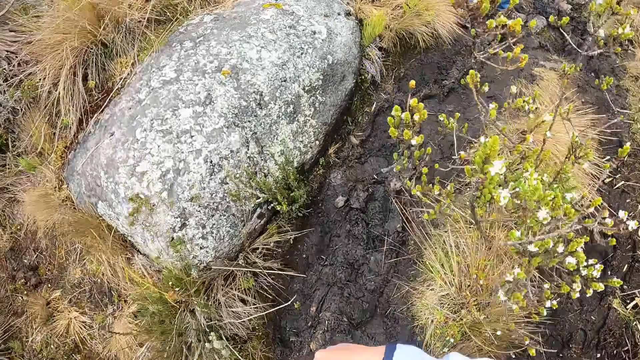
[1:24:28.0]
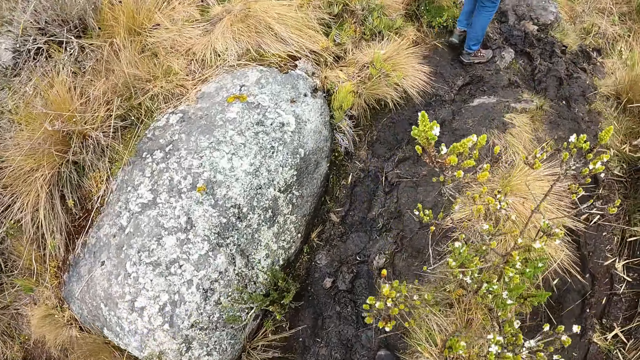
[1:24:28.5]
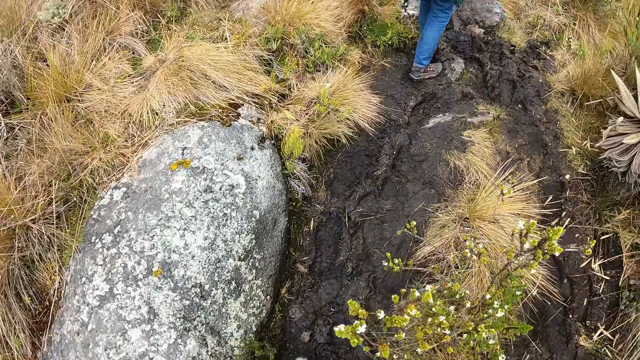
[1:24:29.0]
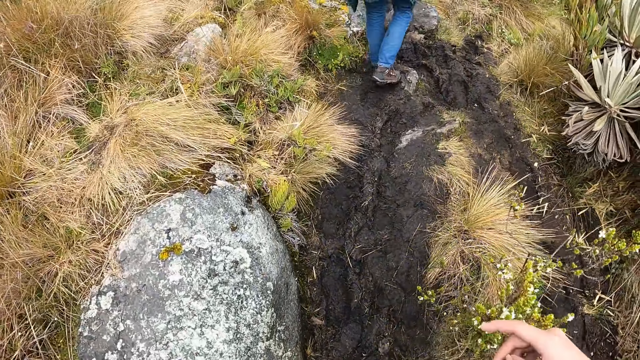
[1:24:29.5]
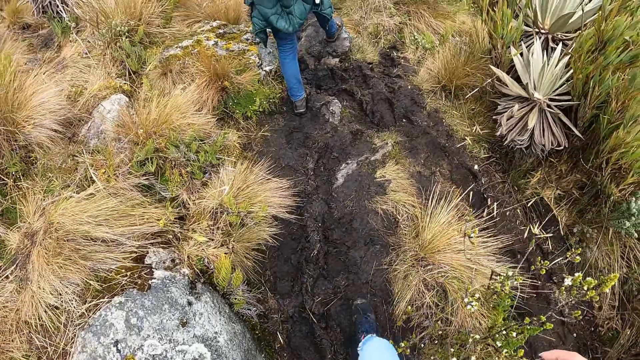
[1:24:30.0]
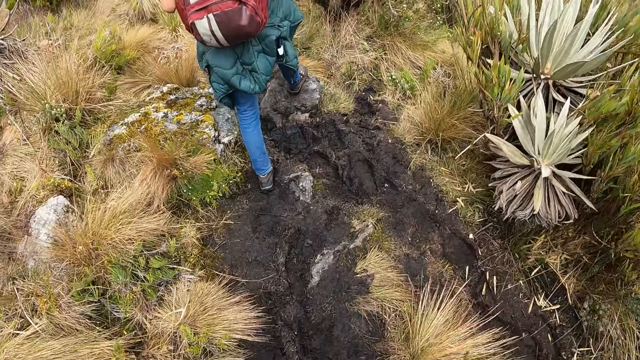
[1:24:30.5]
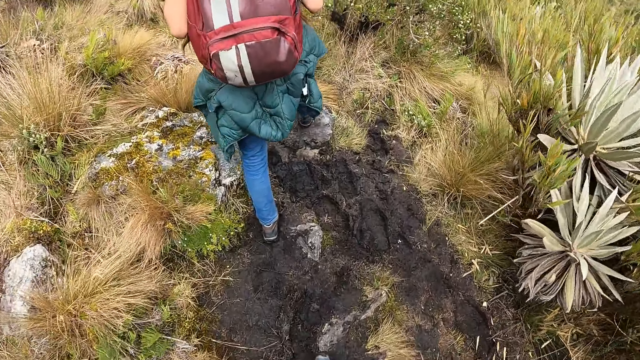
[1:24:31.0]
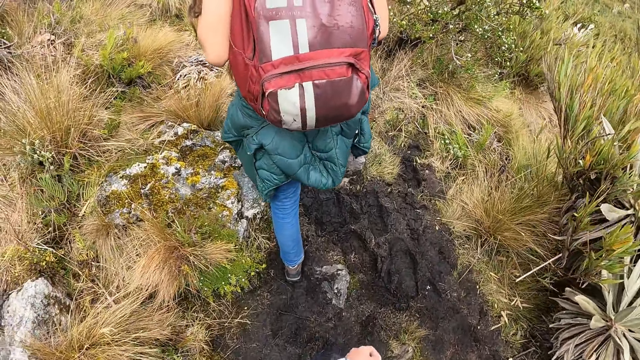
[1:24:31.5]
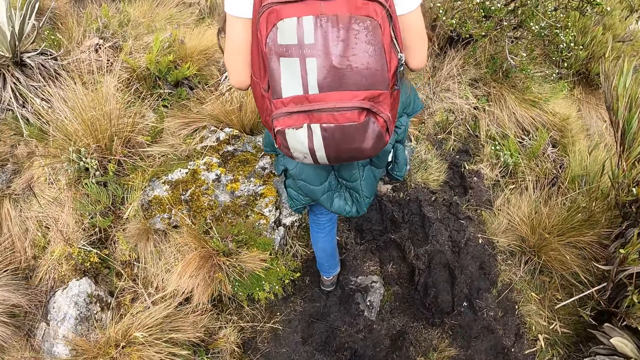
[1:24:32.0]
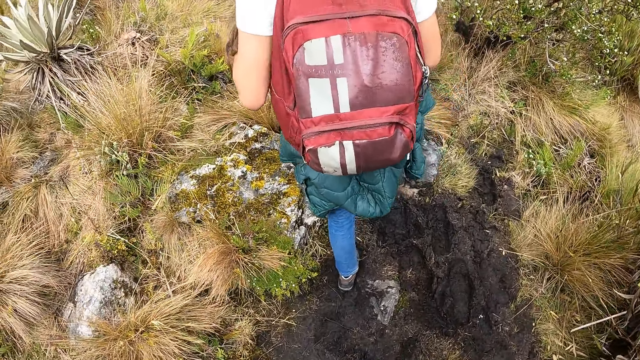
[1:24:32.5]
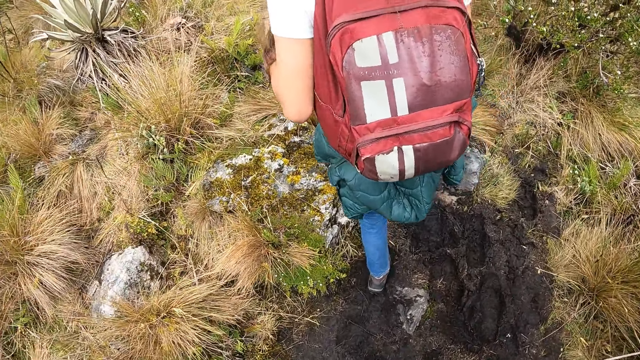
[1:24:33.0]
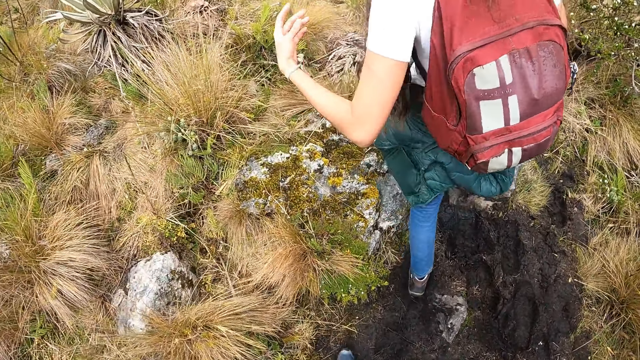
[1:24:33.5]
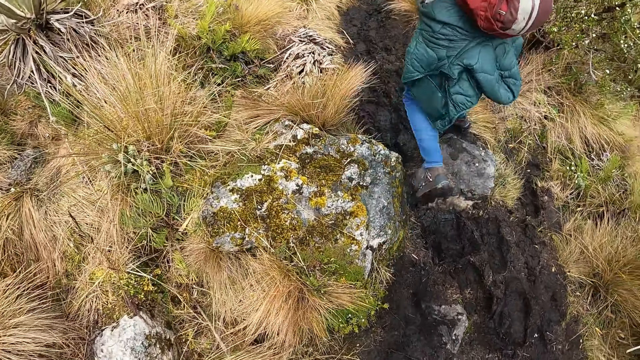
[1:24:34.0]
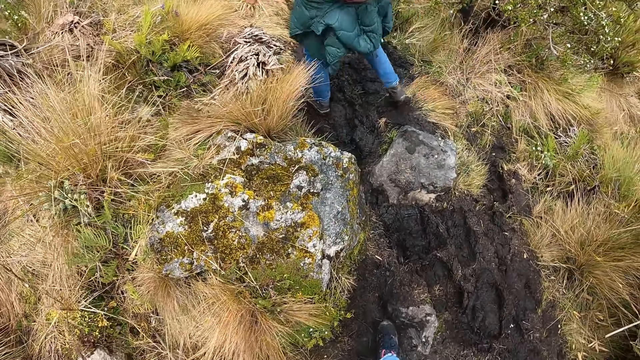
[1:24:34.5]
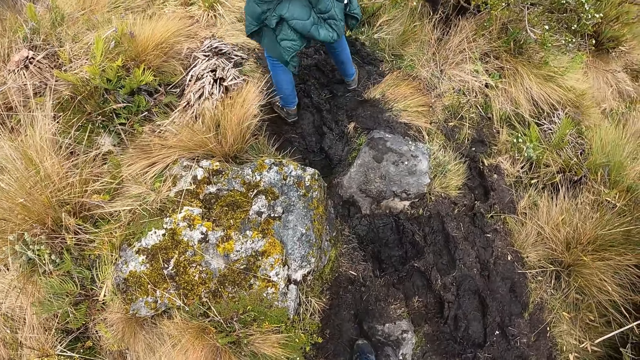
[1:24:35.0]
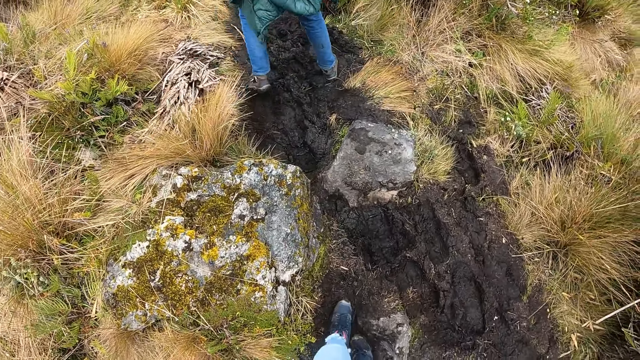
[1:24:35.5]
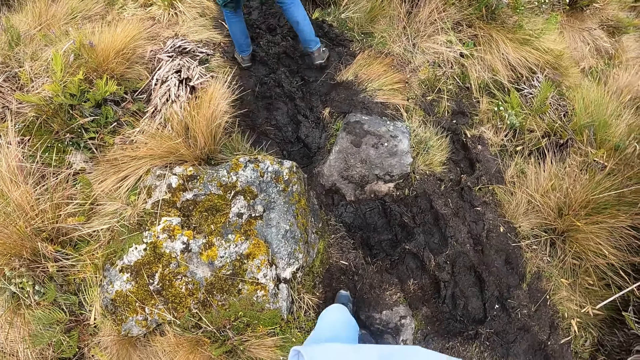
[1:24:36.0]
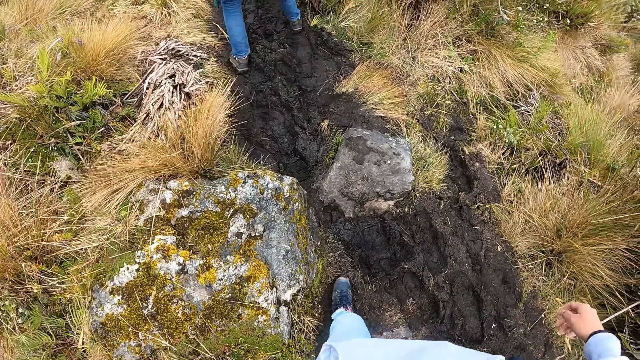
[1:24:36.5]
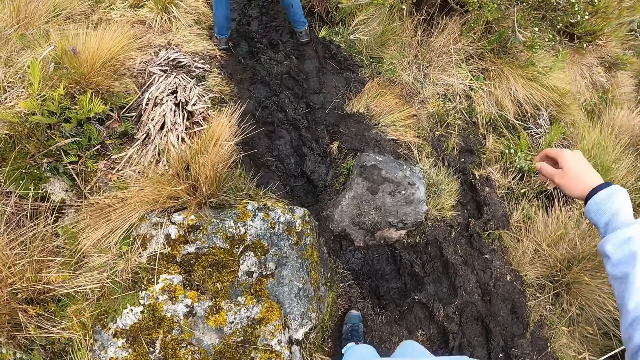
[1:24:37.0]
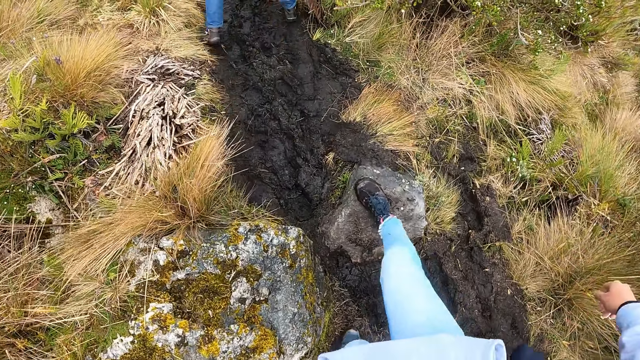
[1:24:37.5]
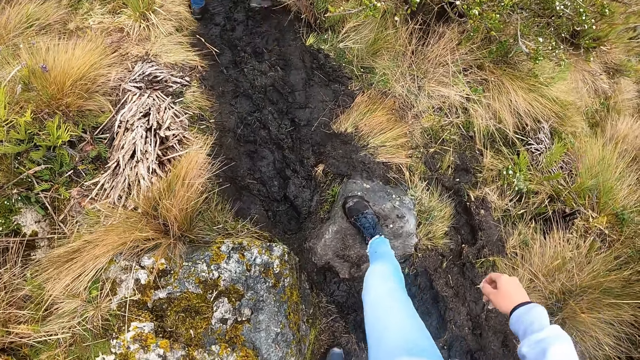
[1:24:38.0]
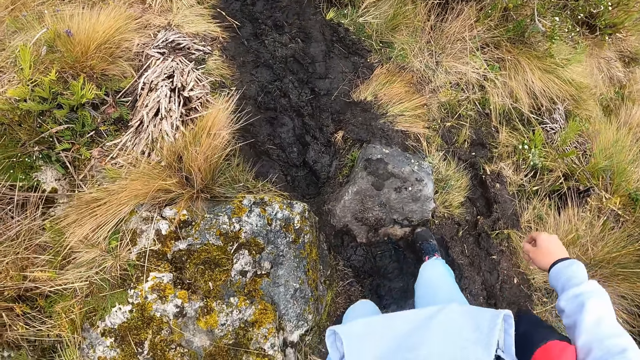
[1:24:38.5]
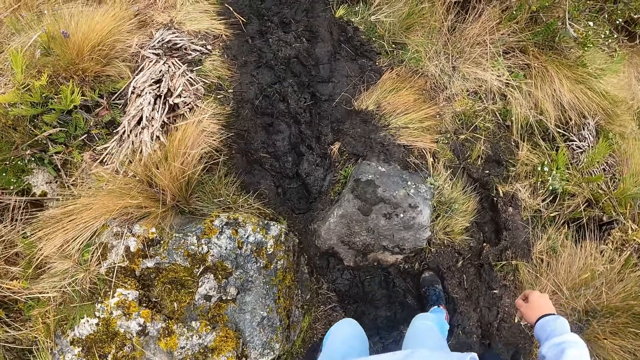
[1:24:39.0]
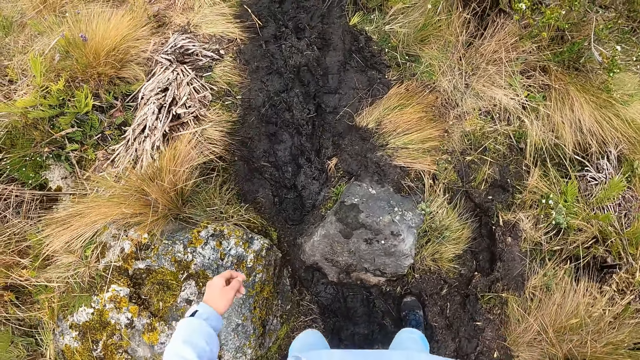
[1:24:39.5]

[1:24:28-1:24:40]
The camera wearer waits behind the woman. They hike in the field with the group of people.

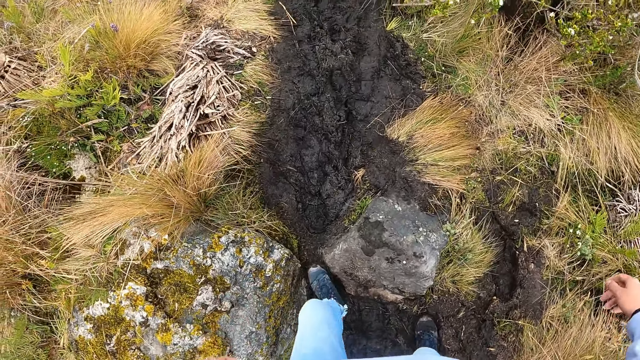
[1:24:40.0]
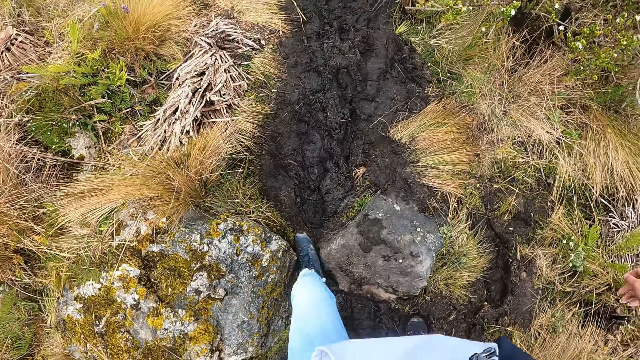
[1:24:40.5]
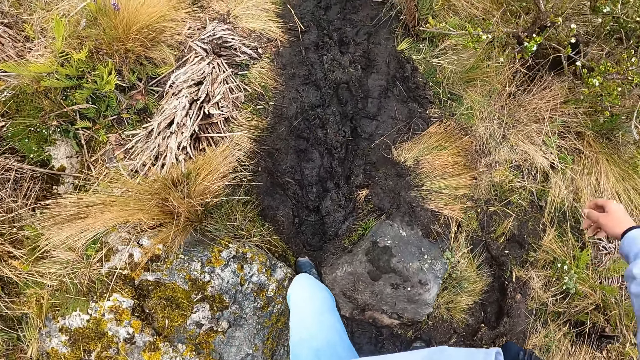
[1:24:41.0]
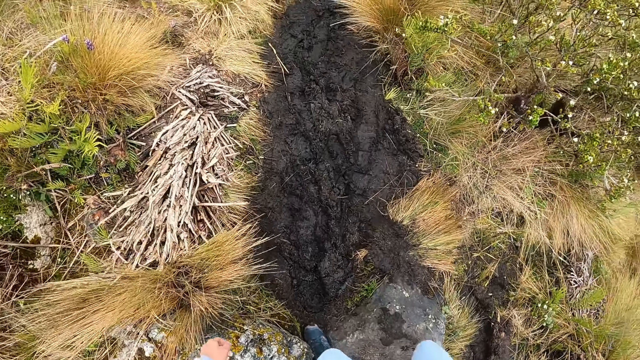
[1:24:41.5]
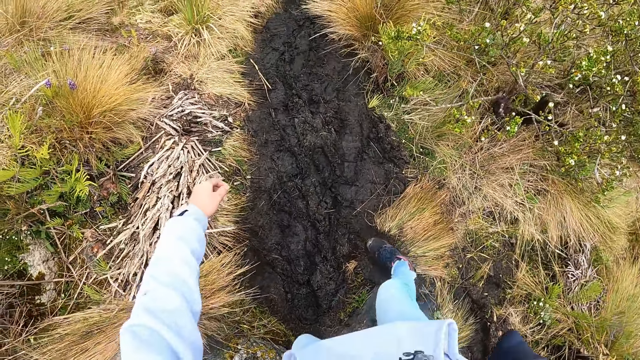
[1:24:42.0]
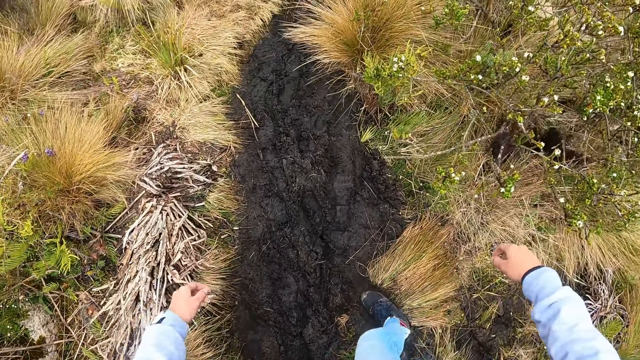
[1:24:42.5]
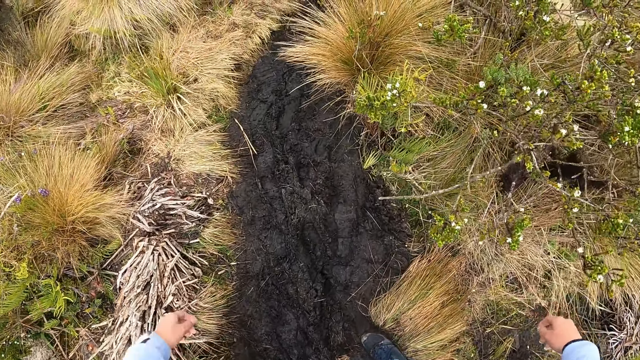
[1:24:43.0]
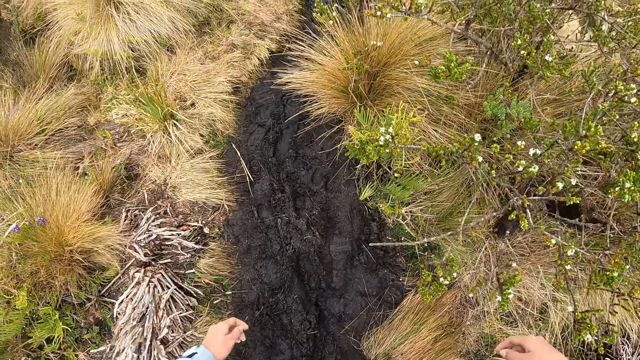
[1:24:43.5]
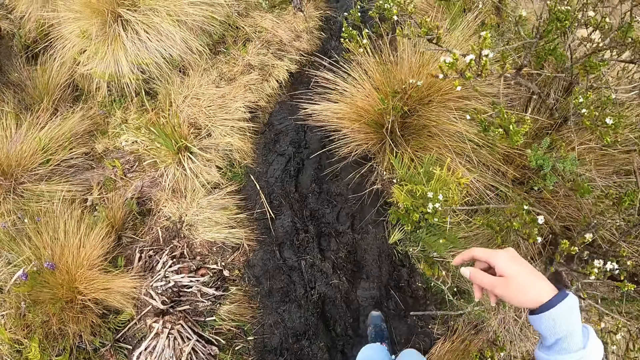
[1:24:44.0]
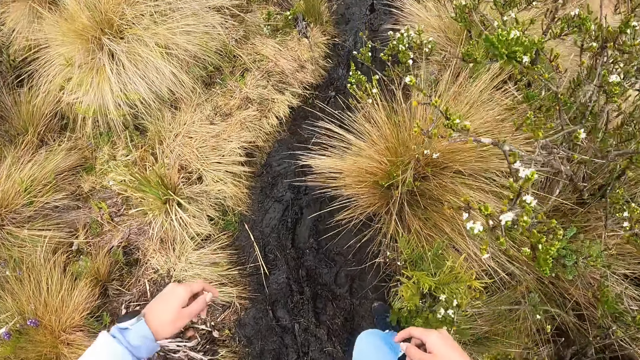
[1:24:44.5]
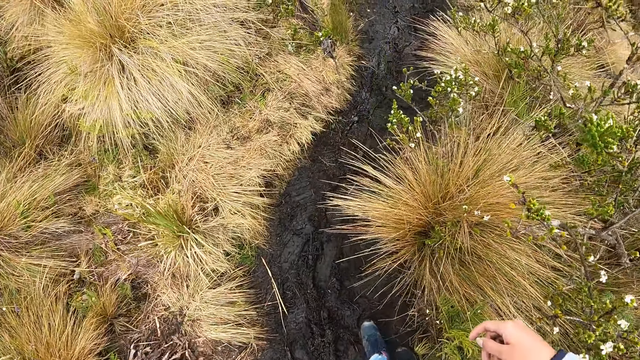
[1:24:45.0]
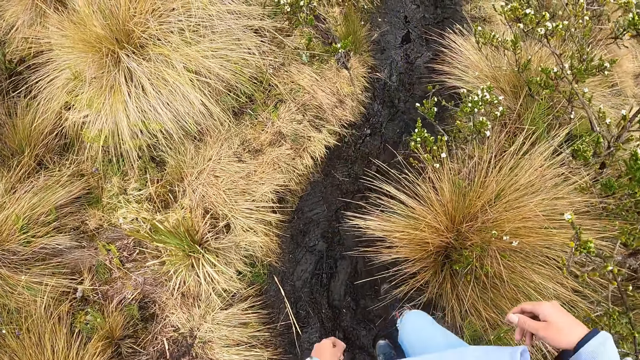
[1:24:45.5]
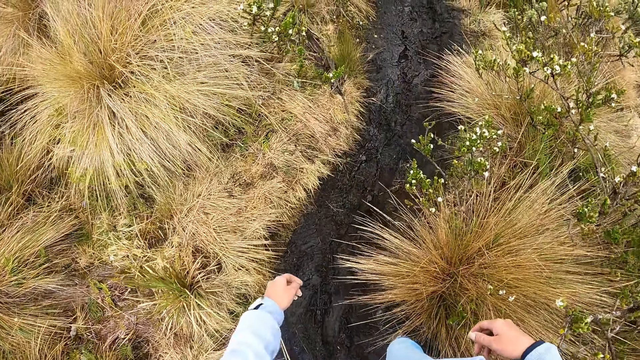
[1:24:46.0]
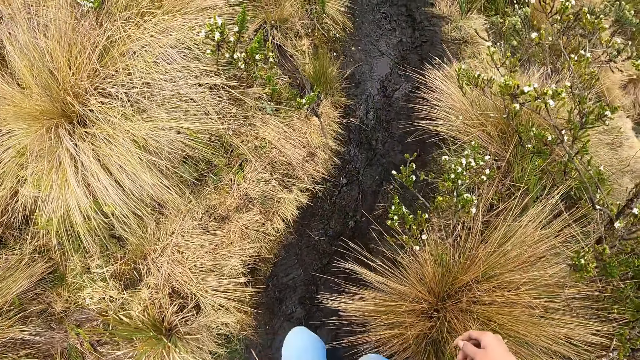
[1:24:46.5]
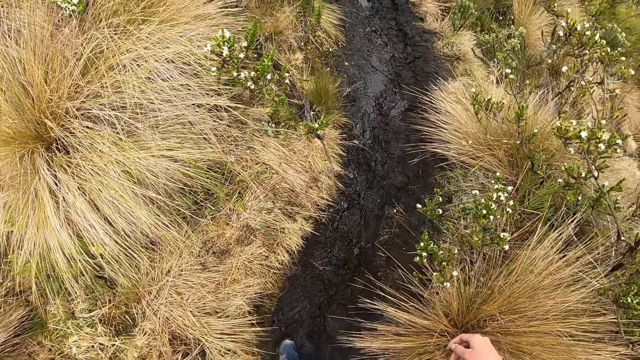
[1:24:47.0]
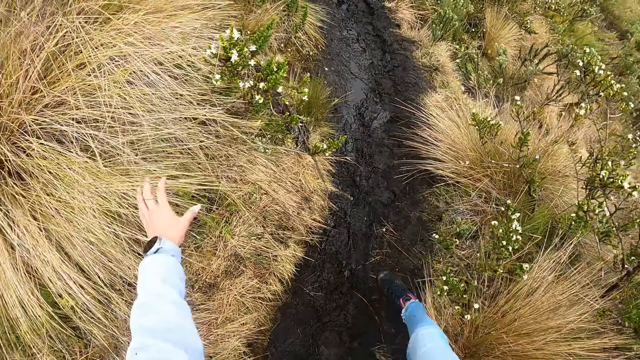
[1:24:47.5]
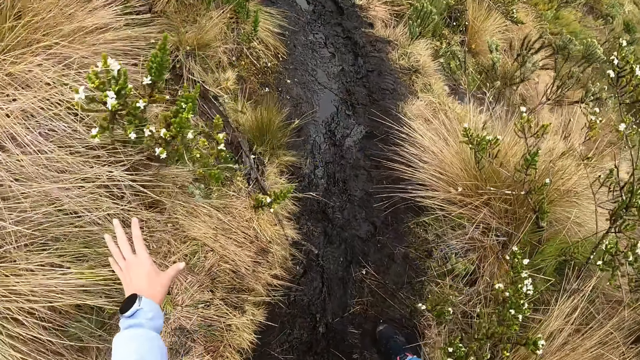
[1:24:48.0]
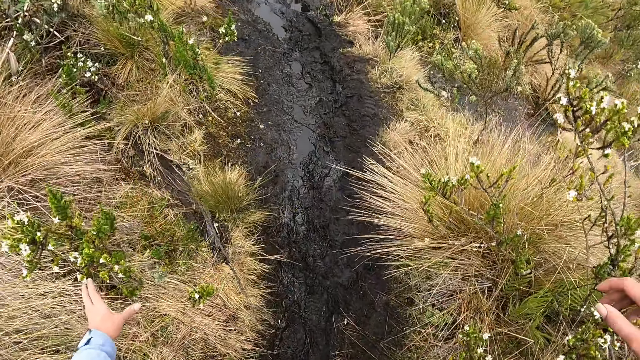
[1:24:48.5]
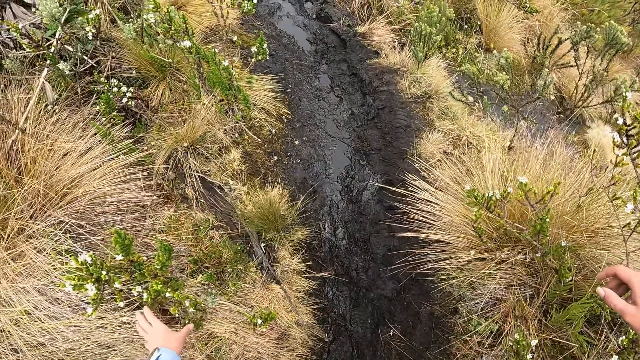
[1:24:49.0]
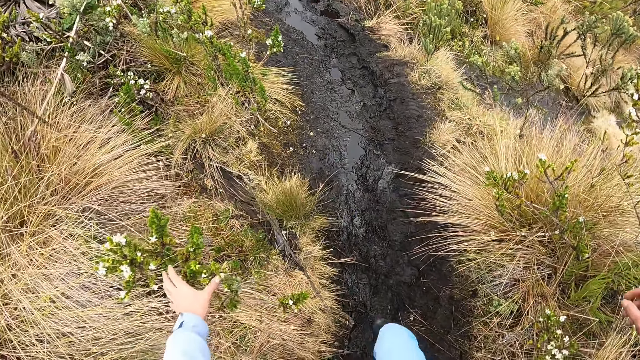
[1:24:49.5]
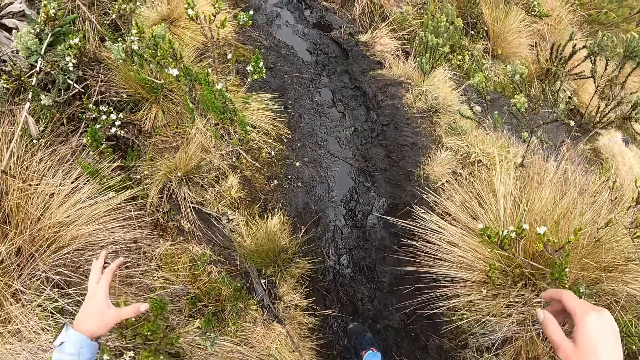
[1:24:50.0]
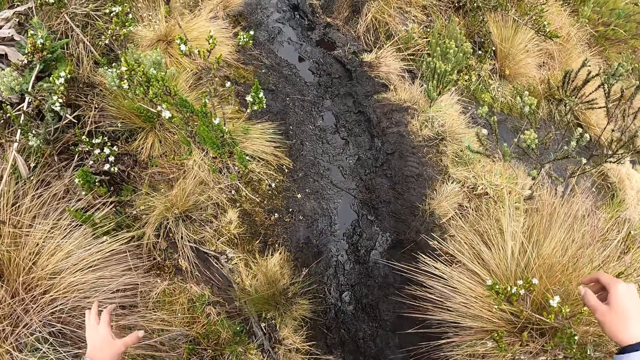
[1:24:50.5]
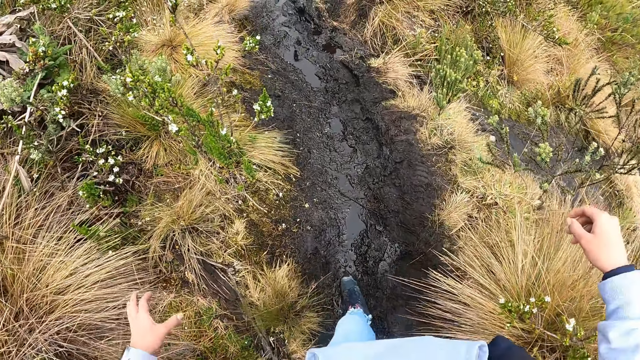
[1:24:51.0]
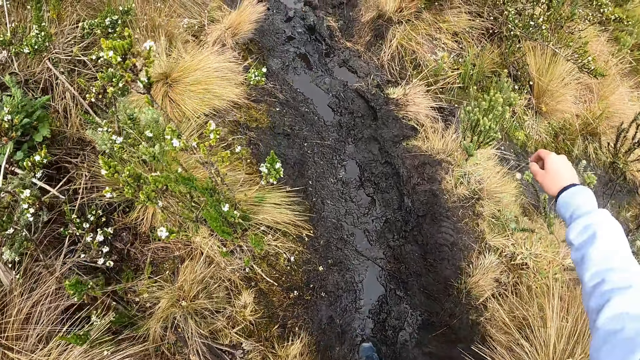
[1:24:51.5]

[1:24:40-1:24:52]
The camera wearer touches a plant with her left hand.
